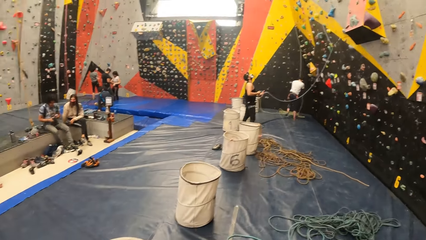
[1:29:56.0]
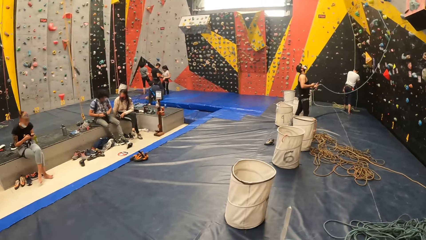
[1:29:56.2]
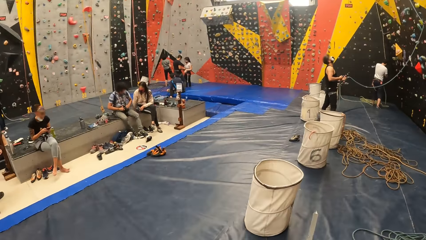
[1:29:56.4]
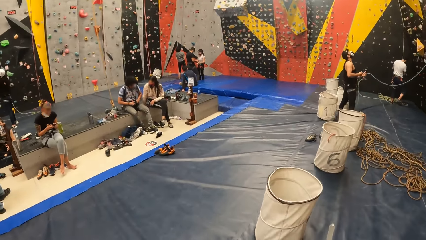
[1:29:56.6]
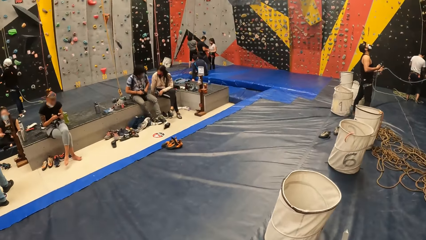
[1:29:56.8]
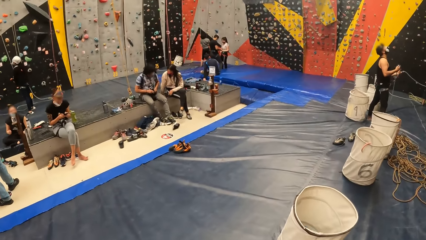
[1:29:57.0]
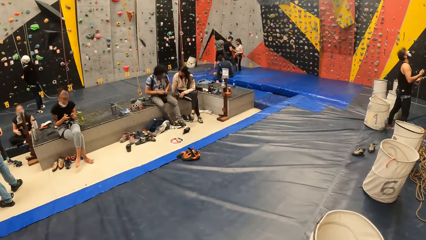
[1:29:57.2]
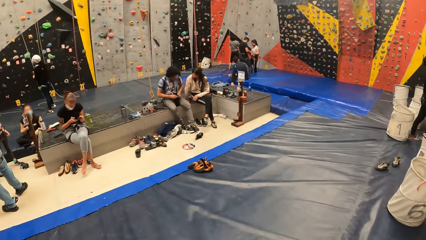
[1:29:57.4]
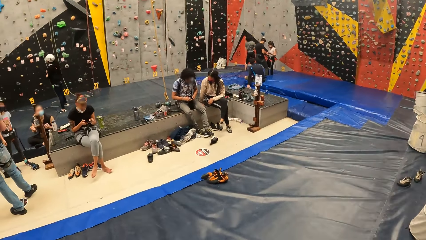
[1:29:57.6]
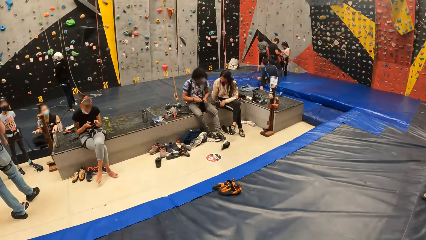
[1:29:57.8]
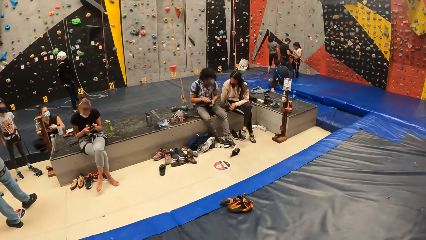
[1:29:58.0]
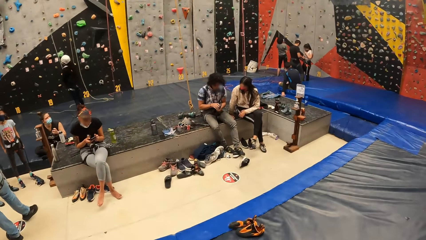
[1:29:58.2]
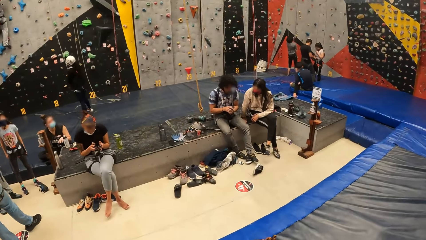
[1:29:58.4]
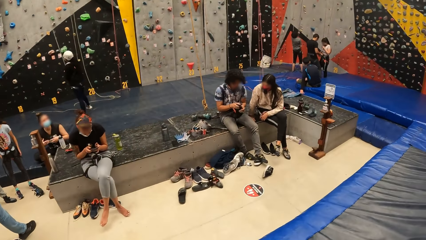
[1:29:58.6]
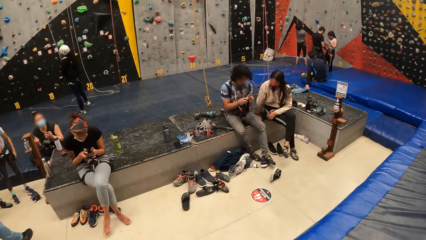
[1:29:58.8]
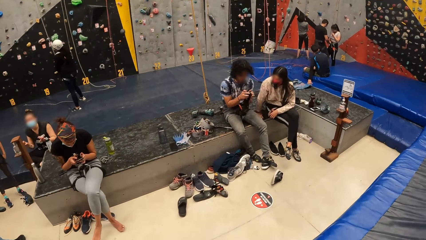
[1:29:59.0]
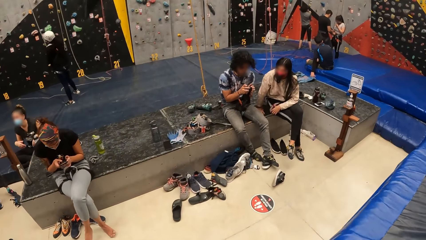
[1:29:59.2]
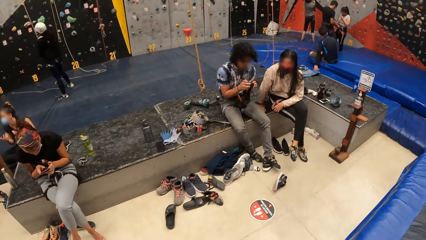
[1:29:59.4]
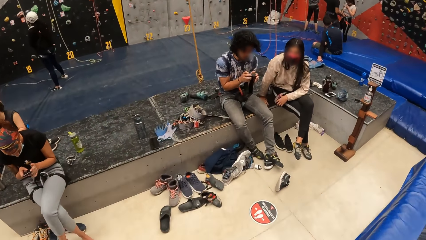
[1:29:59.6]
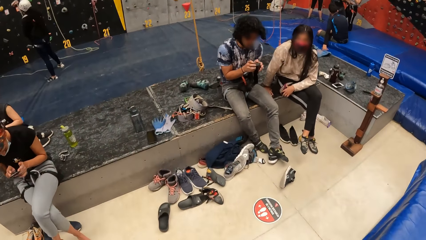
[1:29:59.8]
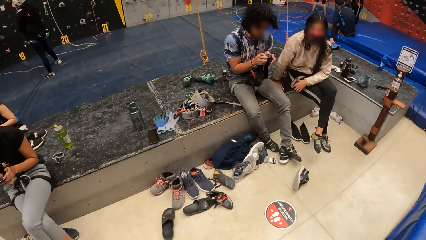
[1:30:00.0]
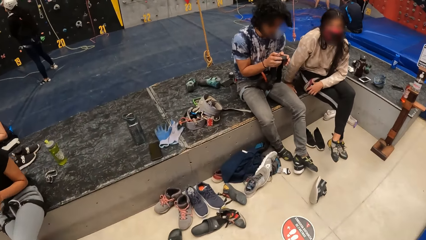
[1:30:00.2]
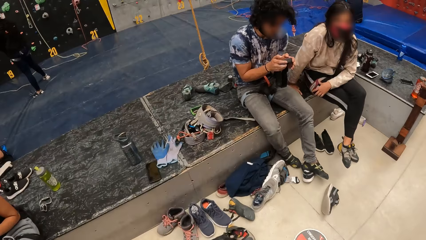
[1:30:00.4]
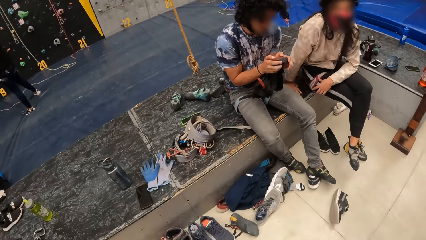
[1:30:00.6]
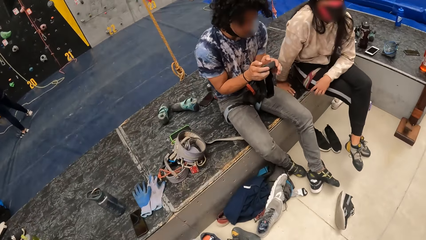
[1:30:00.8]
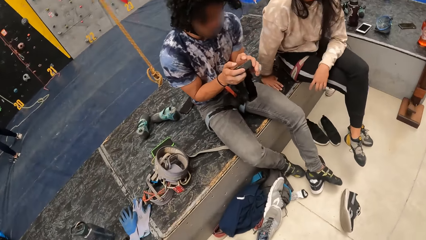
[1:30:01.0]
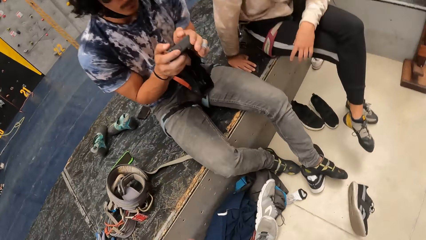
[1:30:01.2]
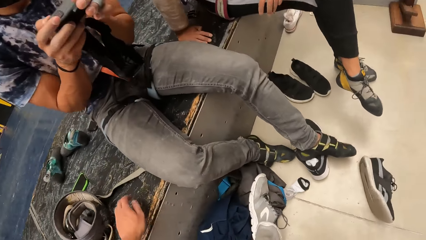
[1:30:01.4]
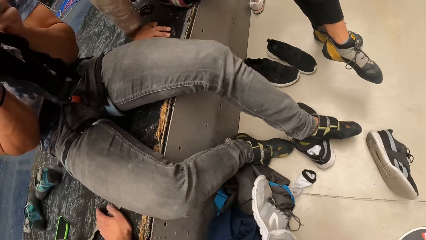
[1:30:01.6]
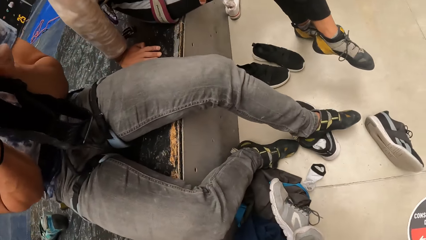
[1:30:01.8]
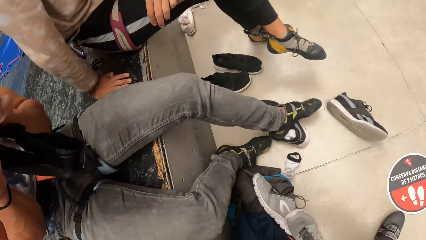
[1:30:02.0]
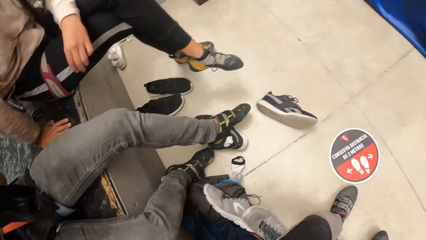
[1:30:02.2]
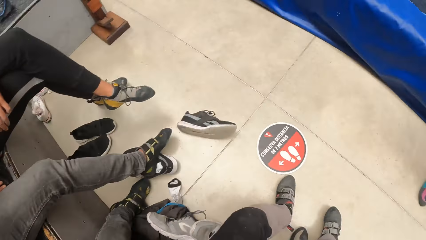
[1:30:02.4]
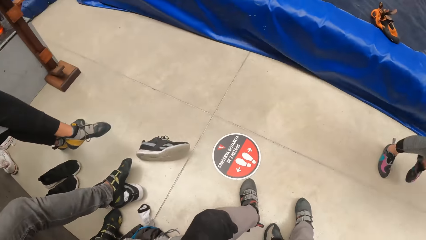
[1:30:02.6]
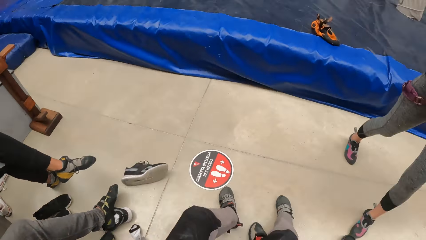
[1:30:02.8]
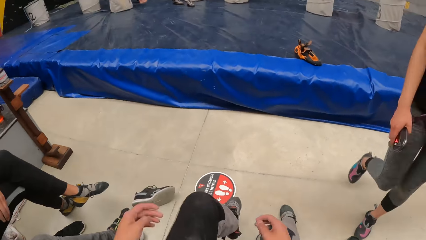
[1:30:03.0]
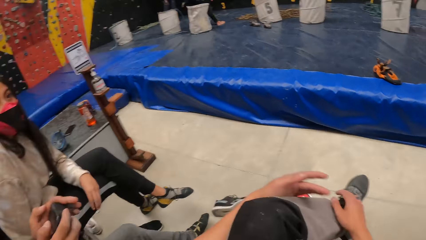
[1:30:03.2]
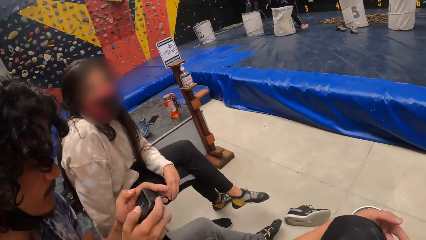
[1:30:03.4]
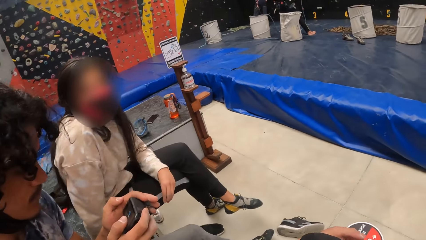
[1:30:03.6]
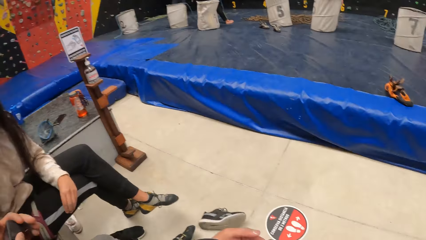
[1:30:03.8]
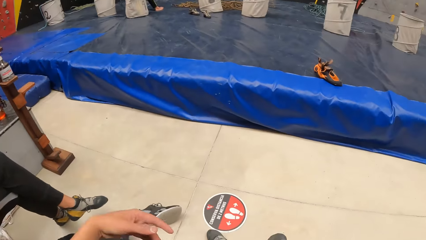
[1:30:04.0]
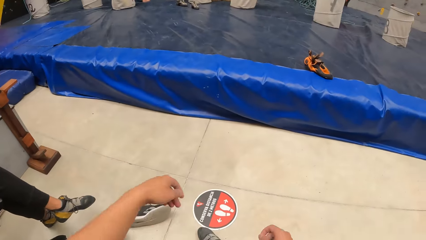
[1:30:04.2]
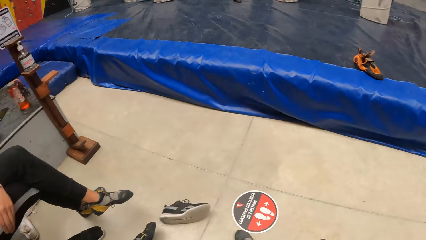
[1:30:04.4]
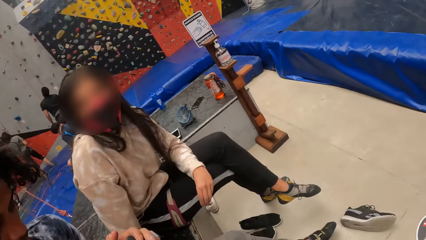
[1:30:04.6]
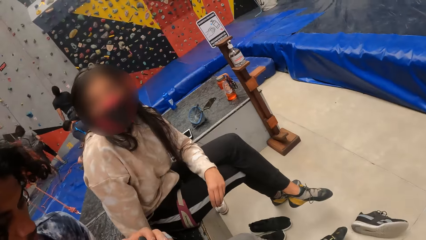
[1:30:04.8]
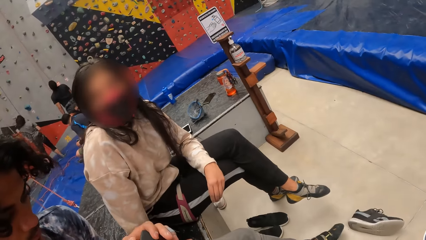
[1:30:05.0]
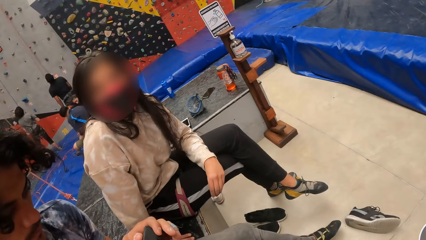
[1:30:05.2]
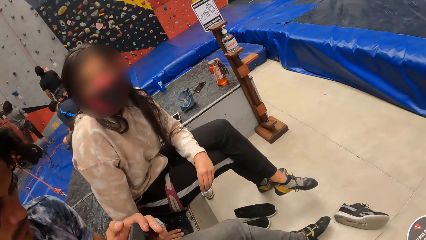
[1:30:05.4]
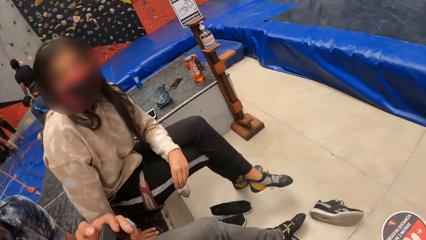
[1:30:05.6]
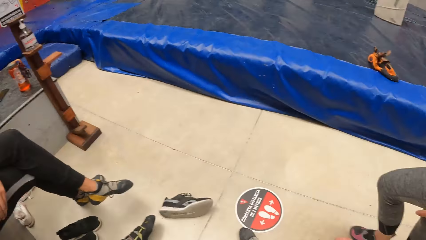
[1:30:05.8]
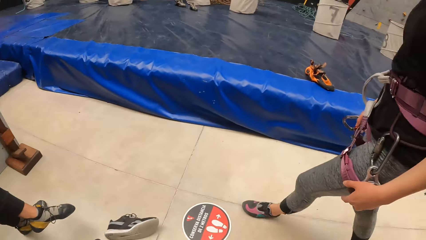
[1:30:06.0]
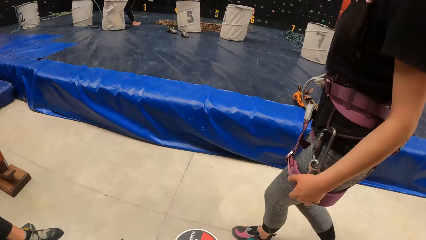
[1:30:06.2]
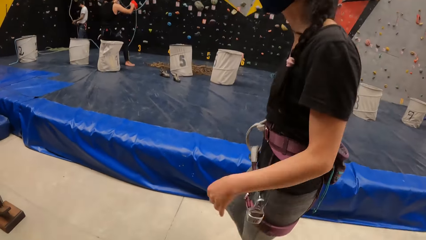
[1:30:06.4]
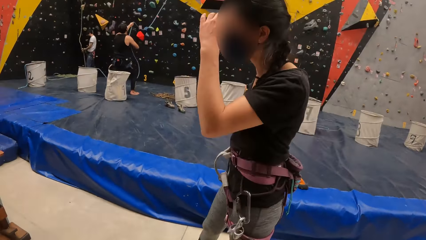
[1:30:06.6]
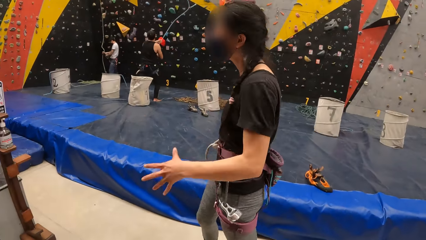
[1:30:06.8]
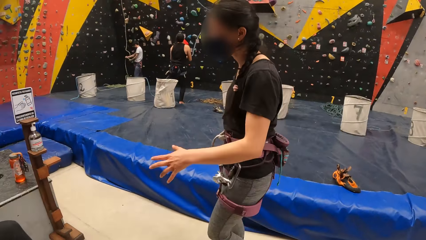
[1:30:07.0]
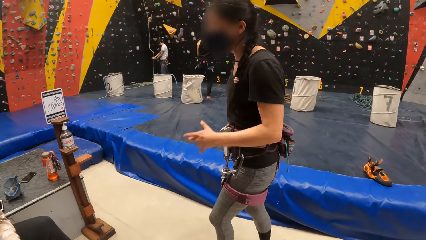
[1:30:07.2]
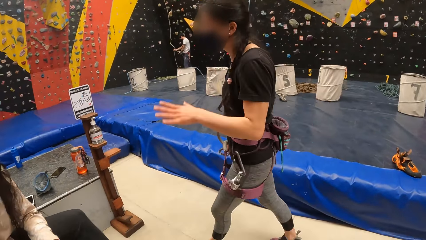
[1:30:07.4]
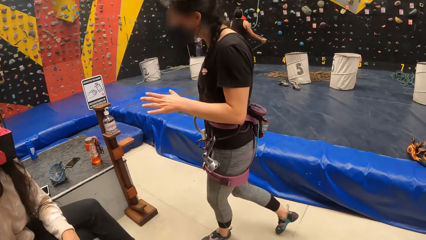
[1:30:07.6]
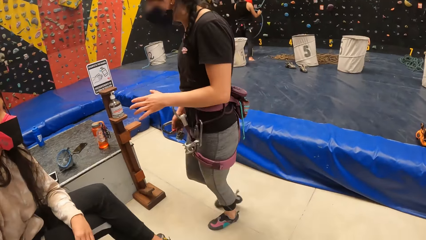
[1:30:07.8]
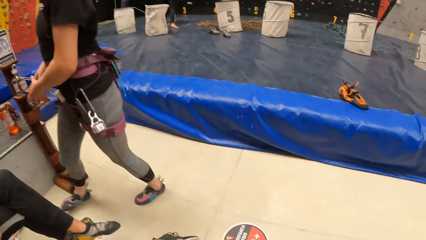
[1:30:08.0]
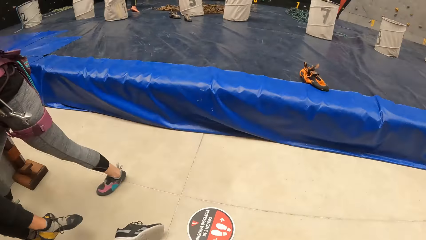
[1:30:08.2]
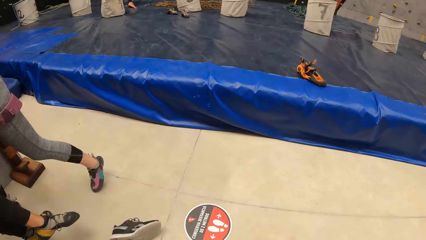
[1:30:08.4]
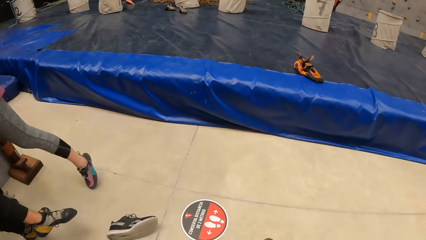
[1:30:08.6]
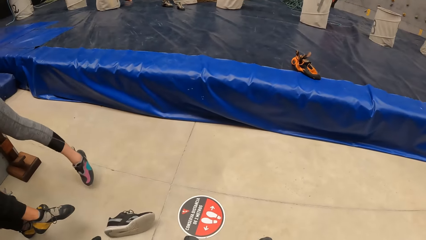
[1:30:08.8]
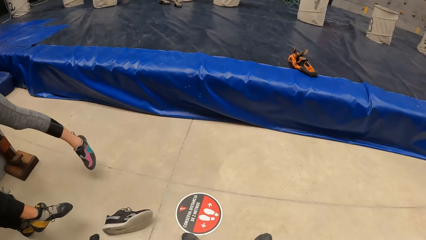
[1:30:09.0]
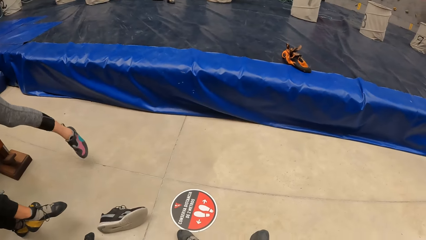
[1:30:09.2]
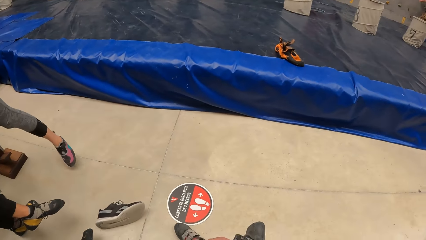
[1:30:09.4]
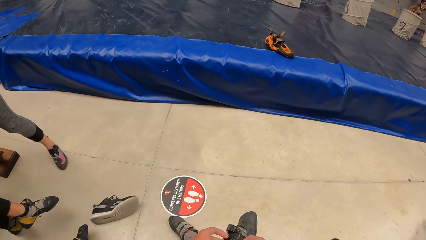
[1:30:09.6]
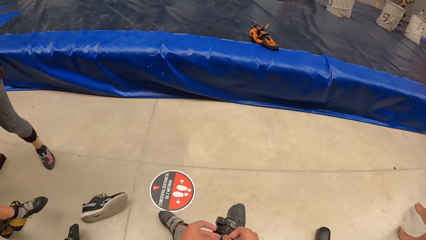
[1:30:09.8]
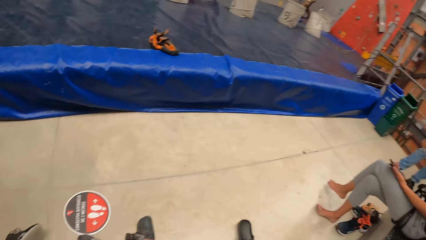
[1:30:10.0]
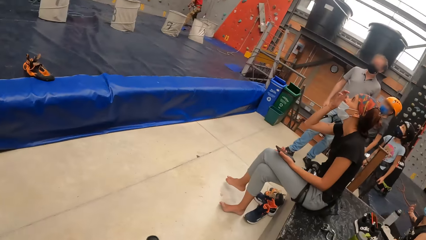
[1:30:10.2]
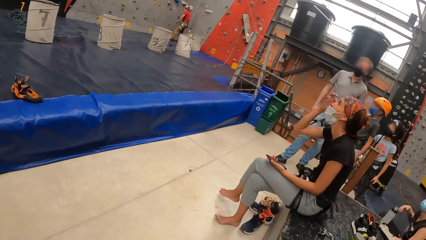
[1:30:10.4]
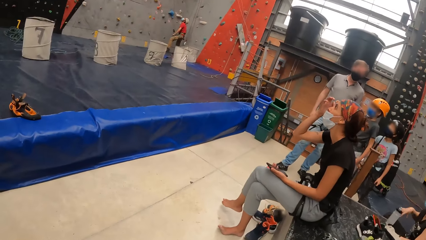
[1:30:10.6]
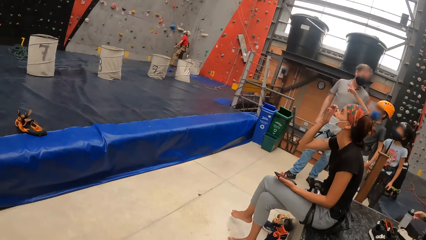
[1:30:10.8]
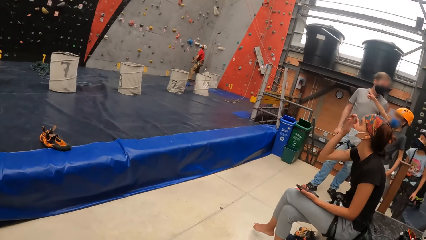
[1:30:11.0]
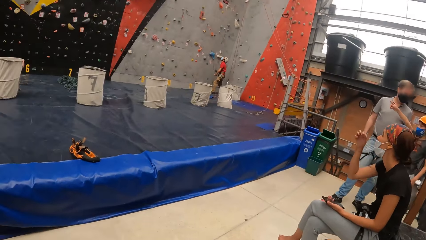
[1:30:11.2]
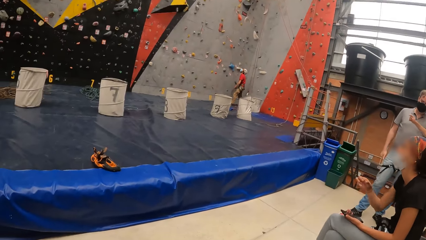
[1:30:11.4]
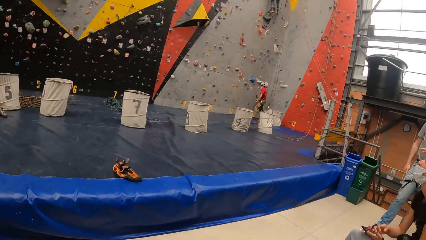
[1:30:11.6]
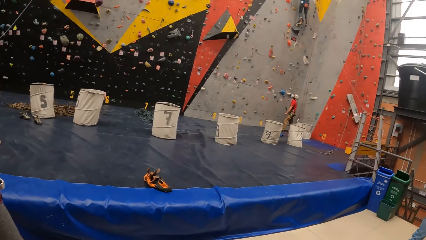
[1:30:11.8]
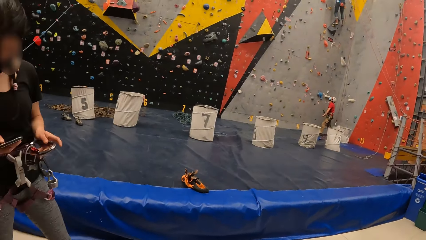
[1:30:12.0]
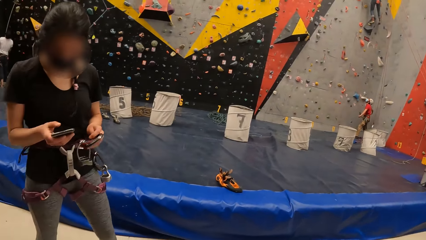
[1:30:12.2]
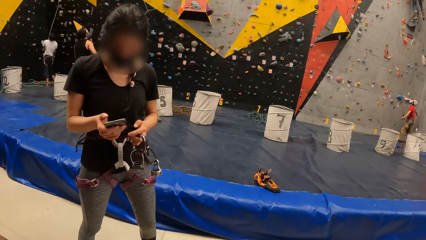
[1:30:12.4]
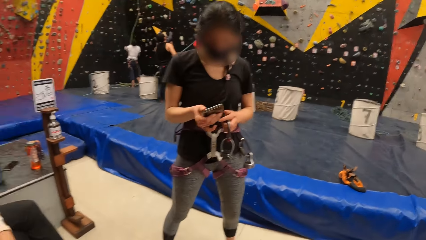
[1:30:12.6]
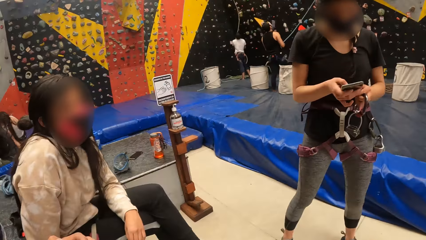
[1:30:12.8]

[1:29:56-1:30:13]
A woman walks around. The camera wearer rests his hand on a wall. He sits down. He holds the leg. He puts his left leg on his right thigh. He looks at another woman. The first woman walks around. The camera wearer looks around. The first woman talks with the other woman. The first woman leans forward. The camera wearer looks around.
